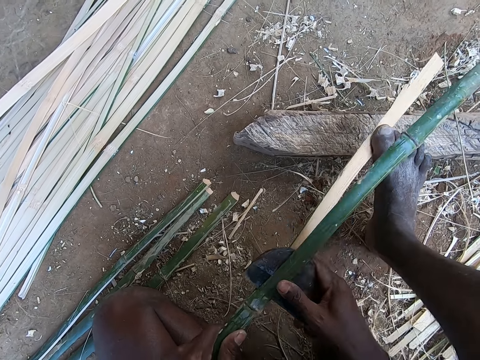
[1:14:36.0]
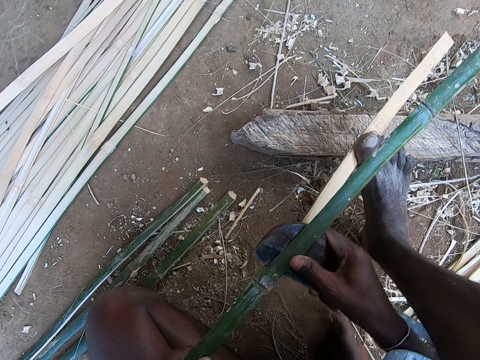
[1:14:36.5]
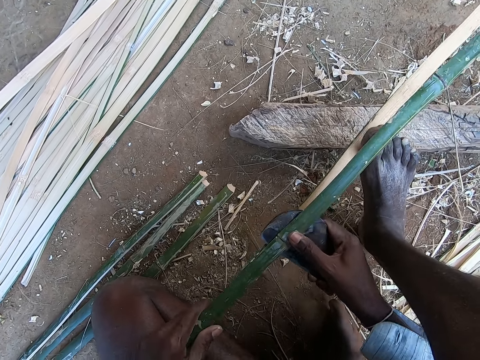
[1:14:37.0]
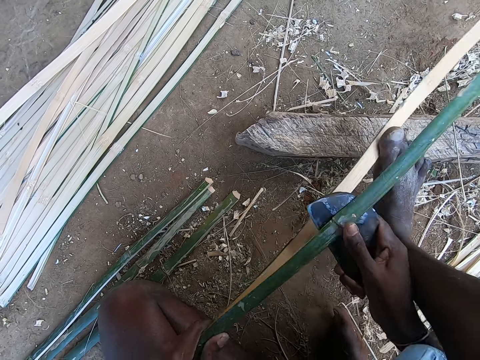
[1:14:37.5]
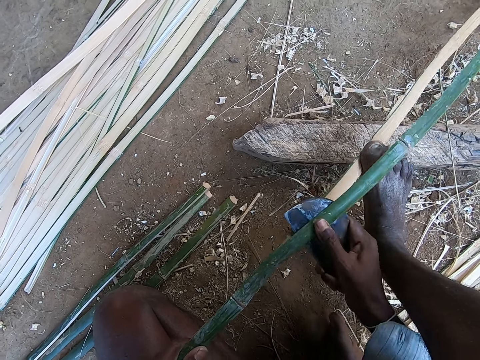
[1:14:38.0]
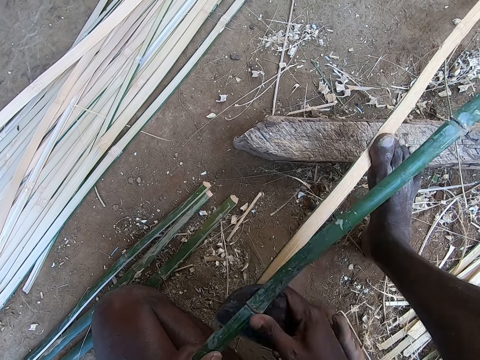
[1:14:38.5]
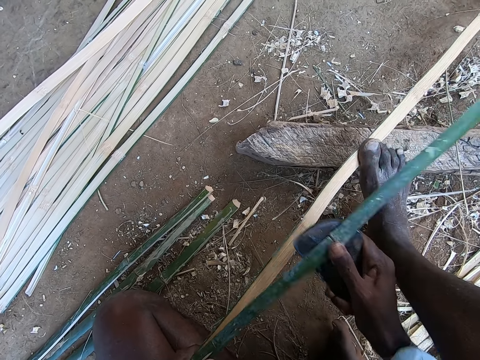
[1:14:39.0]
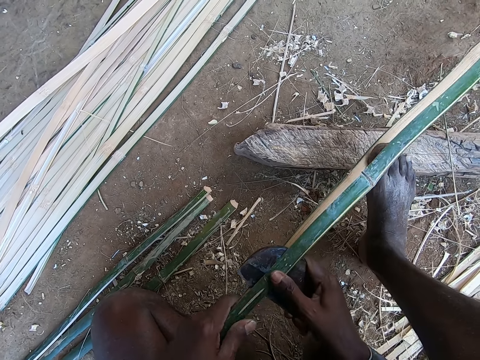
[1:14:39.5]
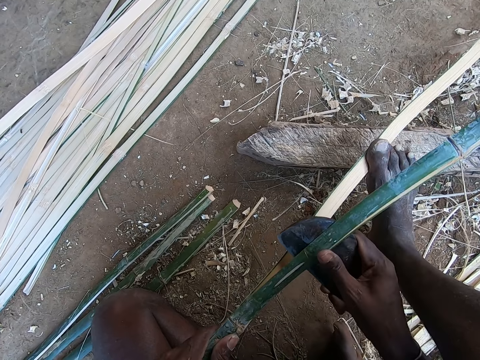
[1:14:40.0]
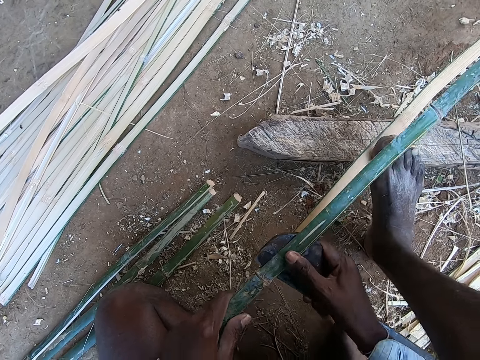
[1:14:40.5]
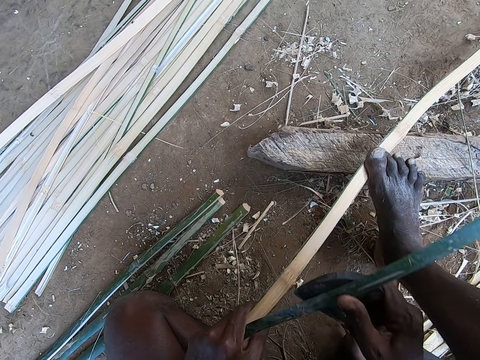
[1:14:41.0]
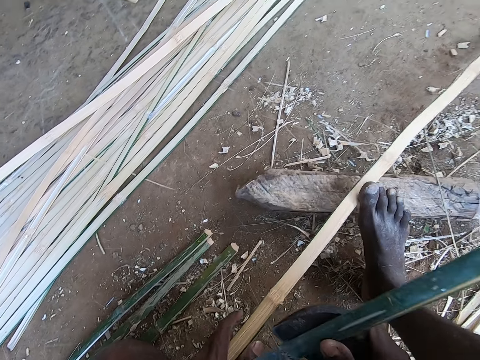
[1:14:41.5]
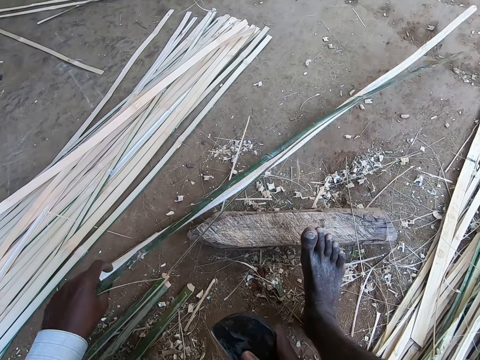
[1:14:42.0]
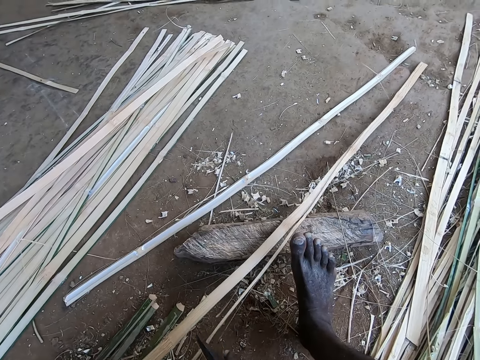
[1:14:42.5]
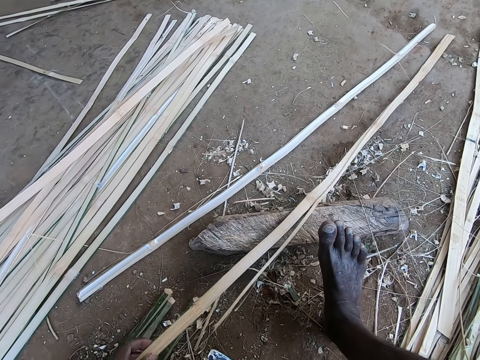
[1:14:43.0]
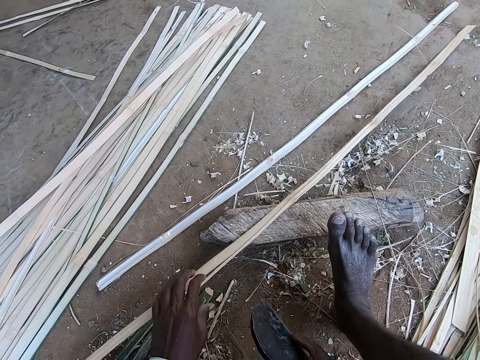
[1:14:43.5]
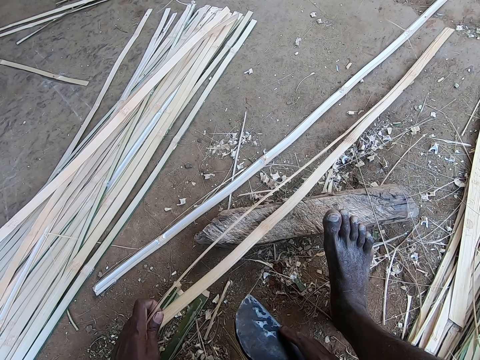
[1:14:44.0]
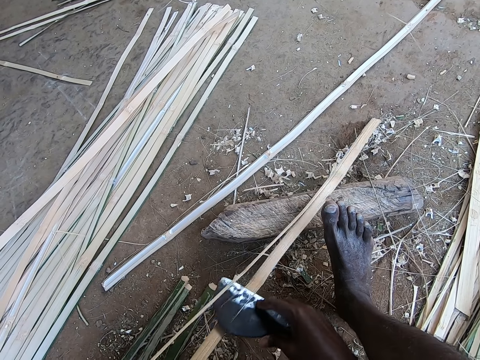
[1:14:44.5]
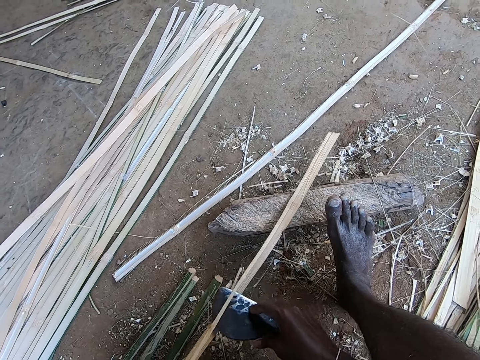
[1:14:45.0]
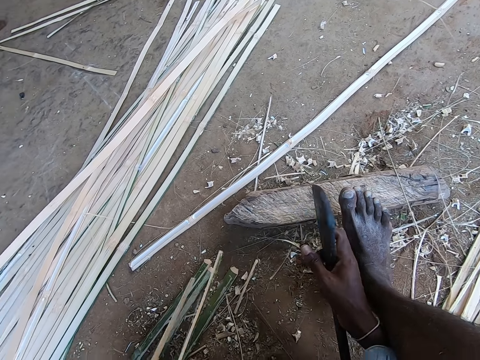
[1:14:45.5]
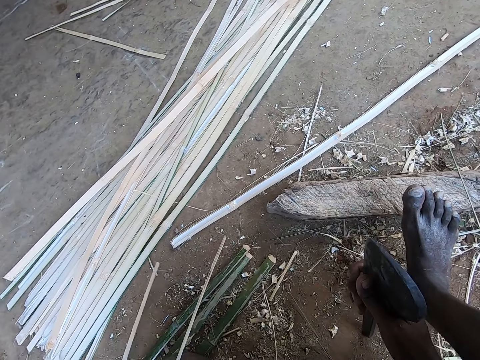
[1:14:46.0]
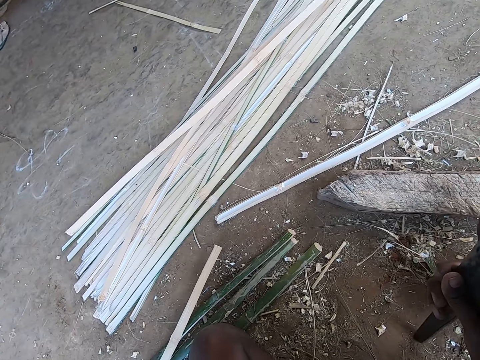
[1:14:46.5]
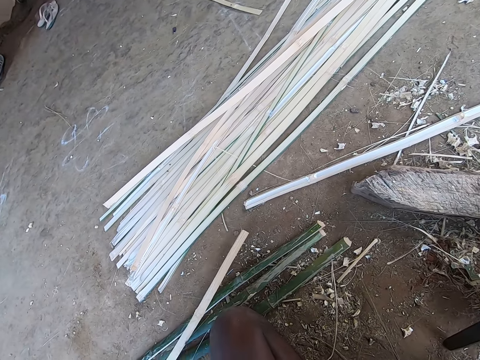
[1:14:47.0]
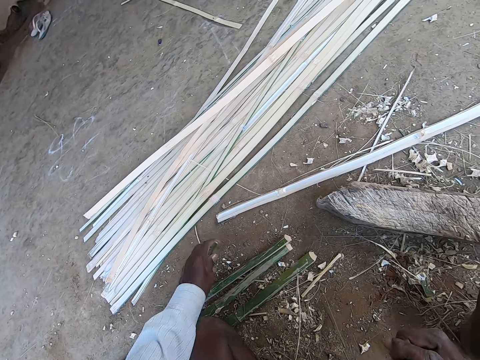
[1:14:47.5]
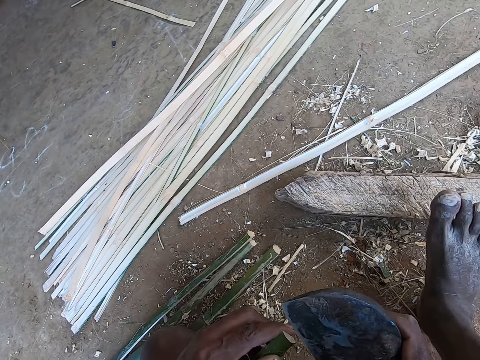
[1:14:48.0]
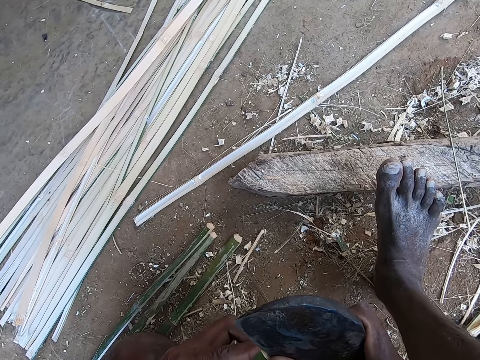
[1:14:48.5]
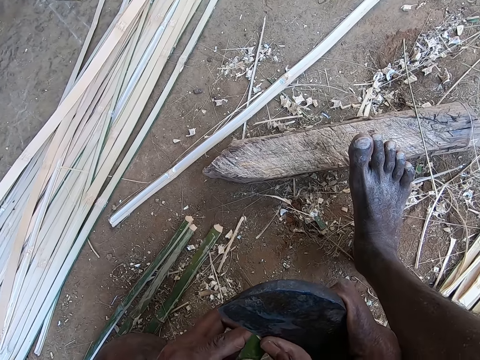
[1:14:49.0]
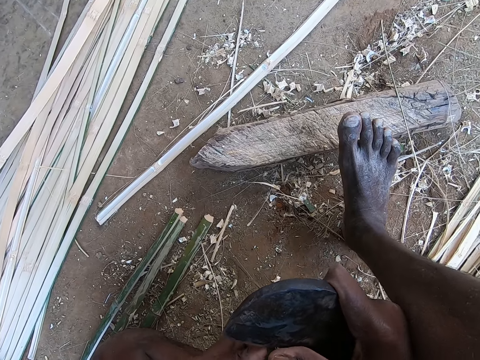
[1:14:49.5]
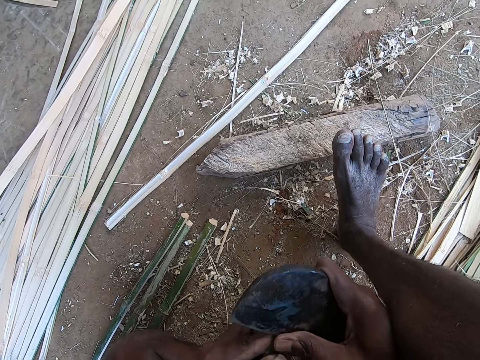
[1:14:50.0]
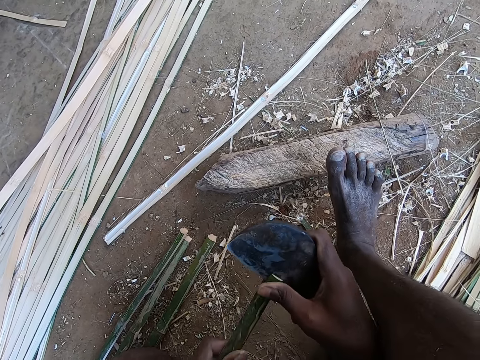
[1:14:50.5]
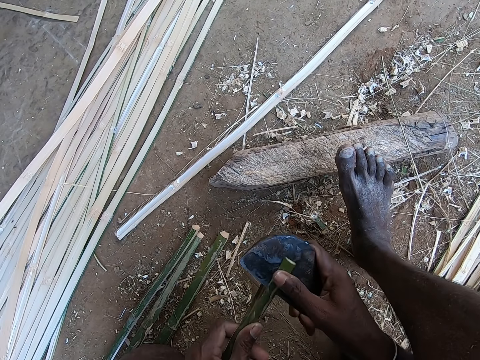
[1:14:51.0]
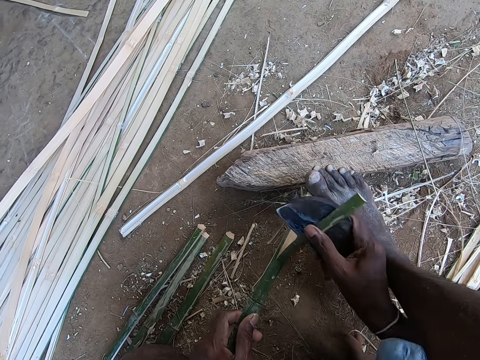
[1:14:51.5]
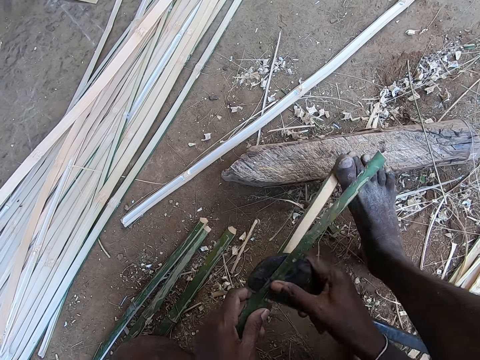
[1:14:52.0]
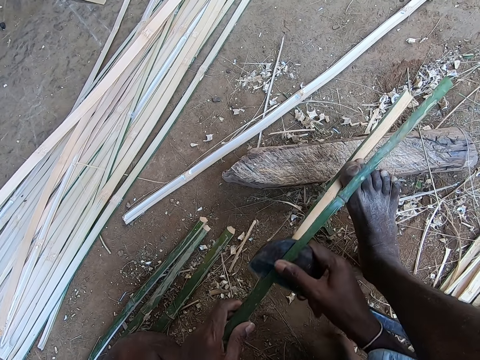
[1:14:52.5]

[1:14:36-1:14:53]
The camera wearer breaks the bamboo with the blade. He breaks the bamboo with the blade repeatedly. He drops a bamboo strip on the ground with his left hand. He trims the bamboo strip on the plank with the knife in his right hand. He breaks the bamboo with the blade. He picks the bamboo strip from the ground with his left hand. He breaks the bamboo with the blade. He slices the bamboo strip with the knife in his right hand. He breaks the bamboo with the blade. He places his right toe on the bamboo strip. He breaks the bamboo with the blade.

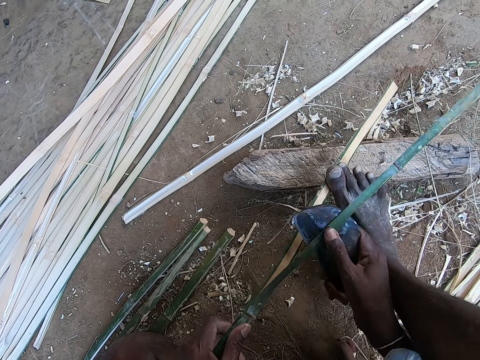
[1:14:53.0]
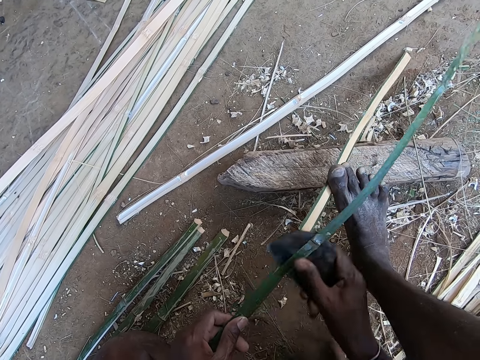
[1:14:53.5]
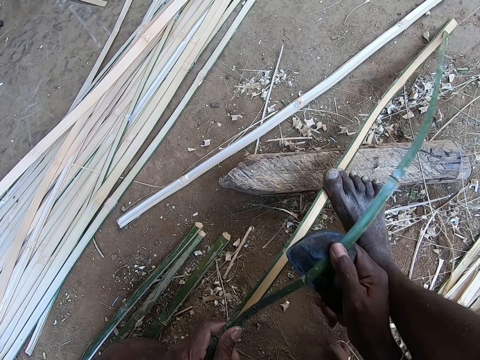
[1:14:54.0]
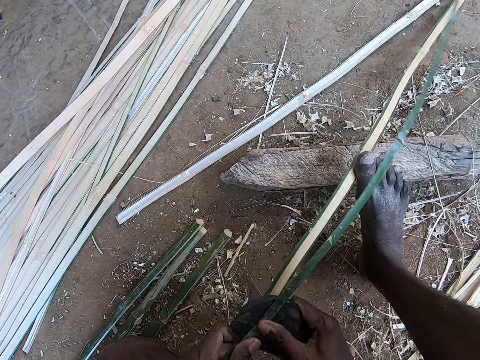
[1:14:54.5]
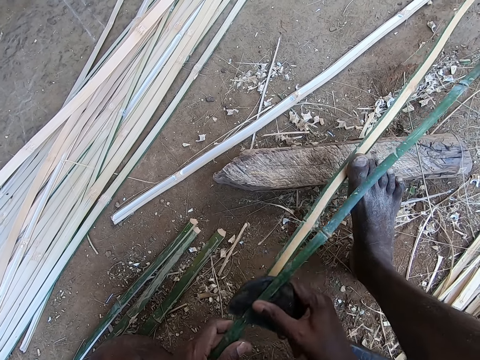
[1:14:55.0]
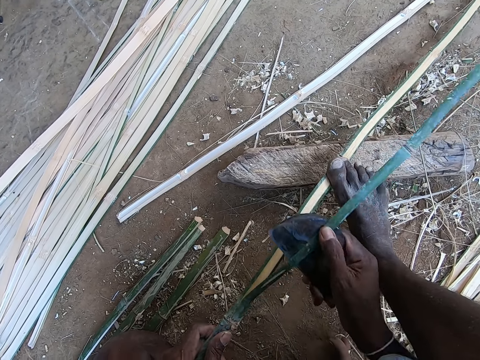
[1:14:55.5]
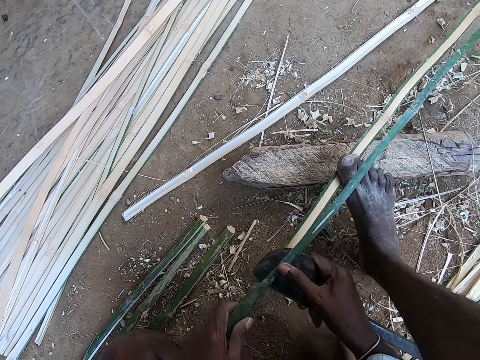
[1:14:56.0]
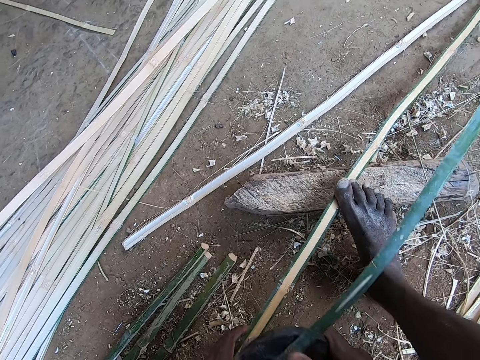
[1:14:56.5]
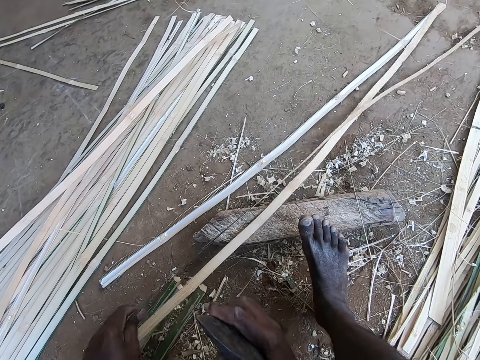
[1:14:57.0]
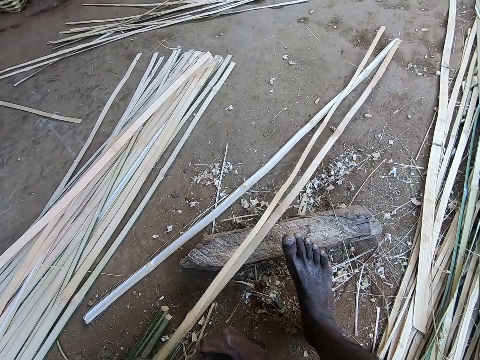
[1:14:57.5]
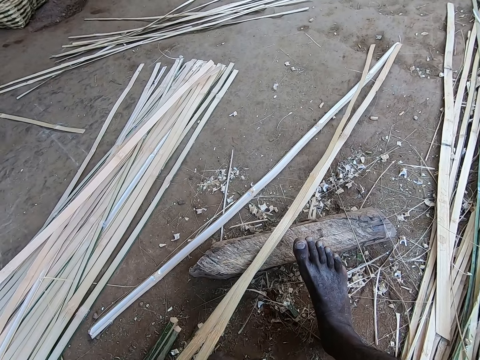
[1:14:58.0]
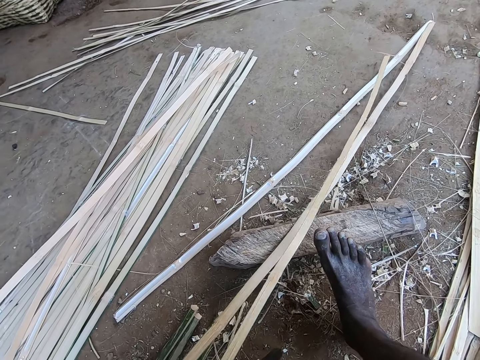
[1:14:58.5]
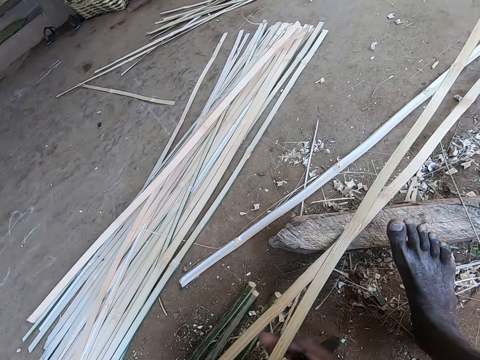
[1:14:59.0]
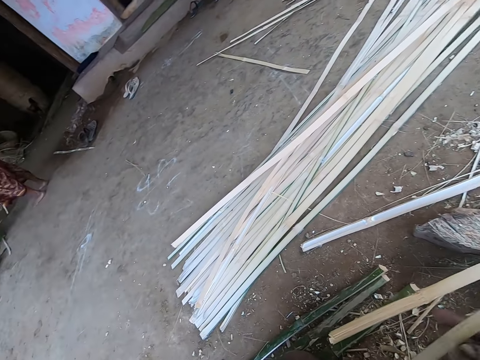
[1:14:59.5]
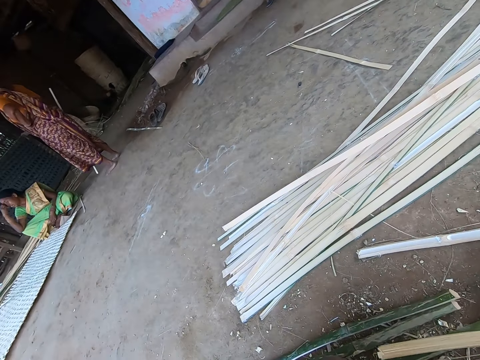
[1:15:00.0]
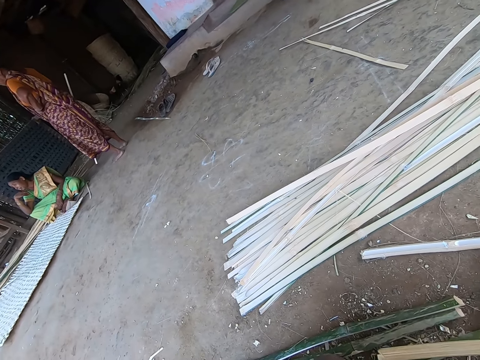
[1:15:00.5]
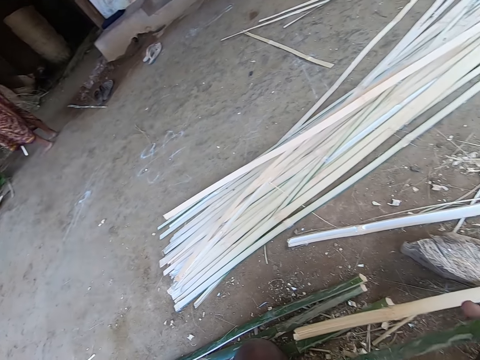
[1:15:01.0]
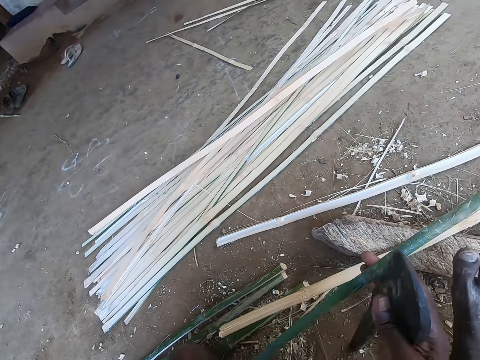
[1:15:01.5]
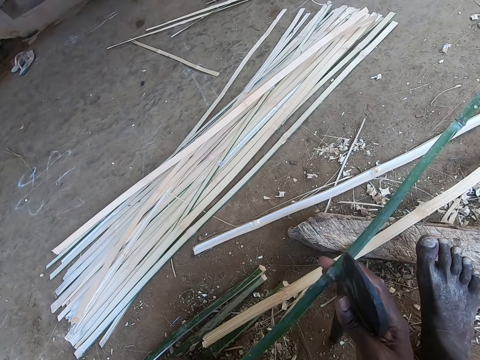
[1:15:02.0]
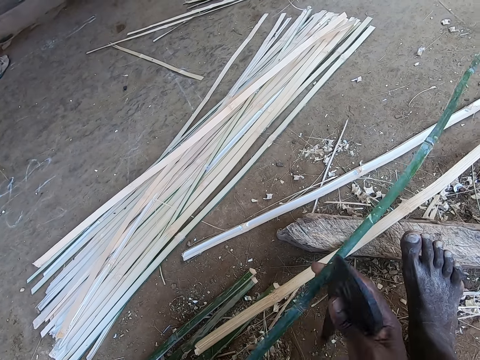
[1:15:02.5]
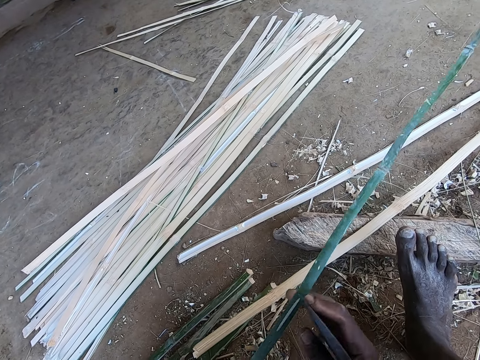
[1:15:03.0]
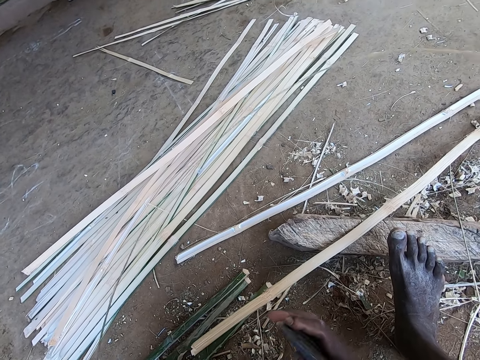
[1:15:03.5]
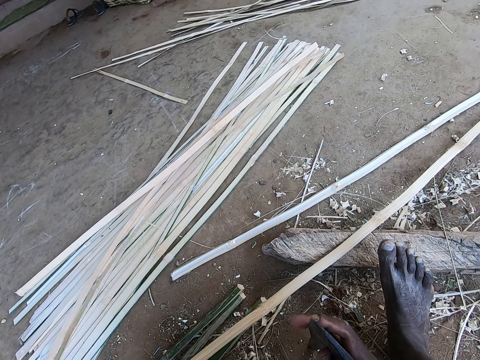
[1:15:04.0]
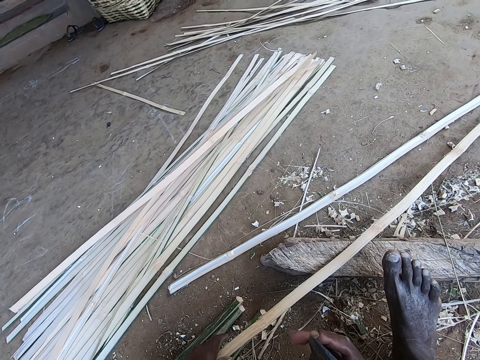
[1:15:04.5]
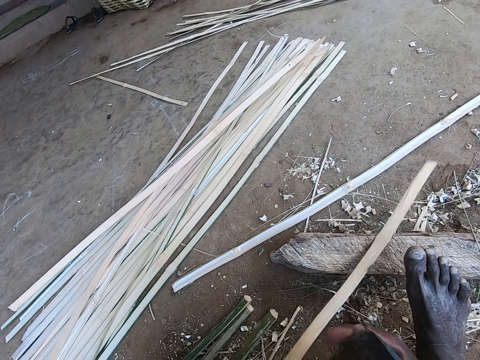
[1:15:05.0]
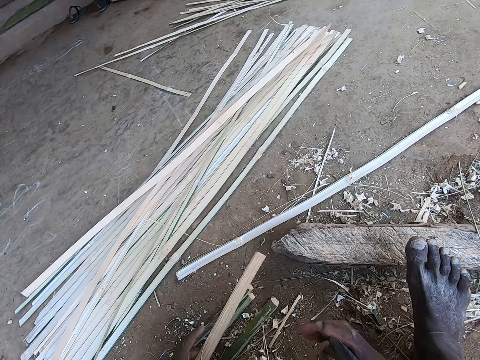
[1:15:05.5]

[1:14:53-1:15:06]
The camera wearer breaks the bamboo with the blade. He breaks the bamboo with the blade repeatedly. He drops a bamboo strip on the plank with his left hand. He trims the bamboo strip in his left hand with the knife in his right hand. He breaks the bamboo with the blade. He breaks the bamboo with the blade again. He drops the bamboo strip on the ground with his left hand. He picks the bamboo strip from the plank with his left hand.
